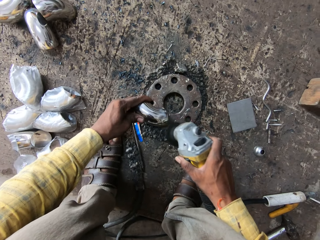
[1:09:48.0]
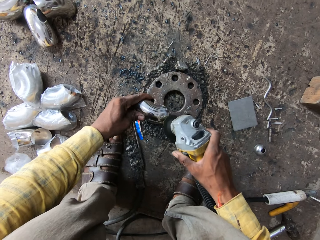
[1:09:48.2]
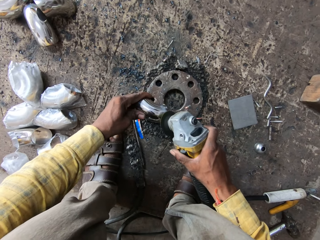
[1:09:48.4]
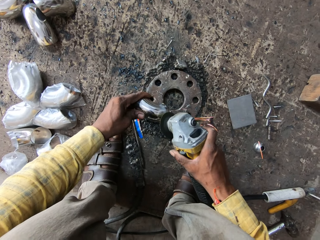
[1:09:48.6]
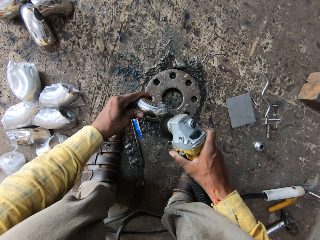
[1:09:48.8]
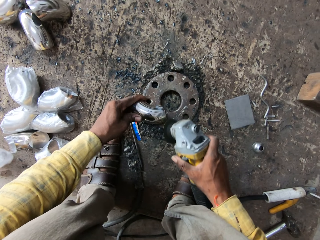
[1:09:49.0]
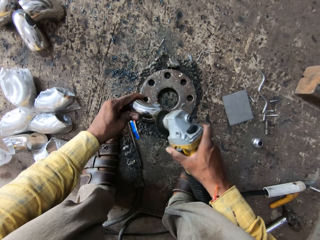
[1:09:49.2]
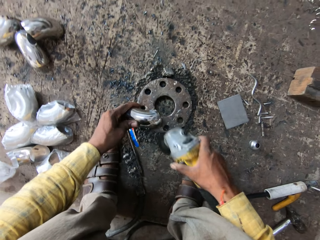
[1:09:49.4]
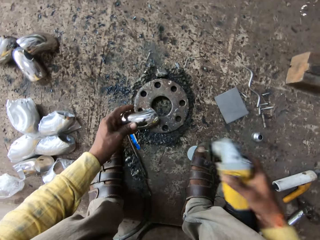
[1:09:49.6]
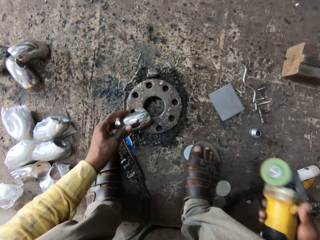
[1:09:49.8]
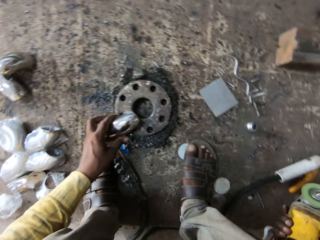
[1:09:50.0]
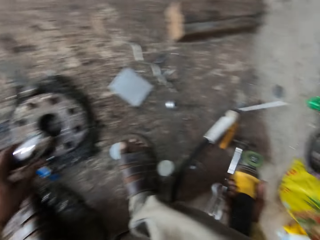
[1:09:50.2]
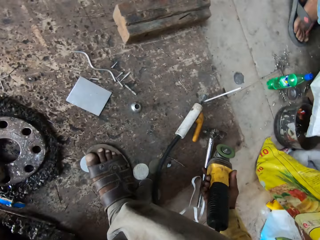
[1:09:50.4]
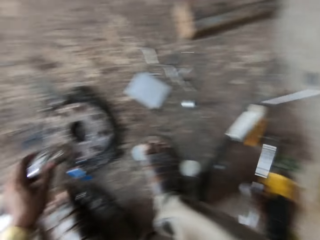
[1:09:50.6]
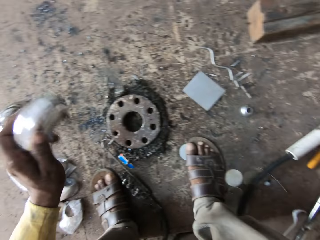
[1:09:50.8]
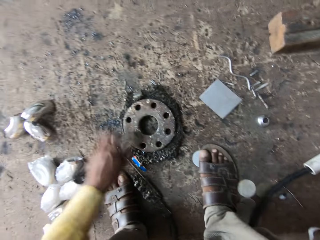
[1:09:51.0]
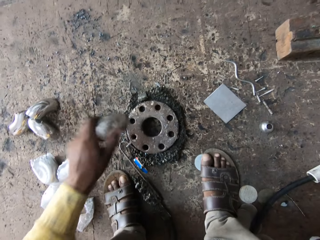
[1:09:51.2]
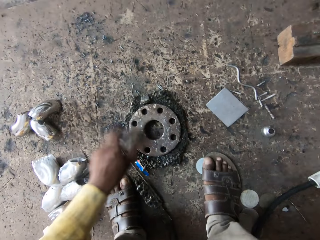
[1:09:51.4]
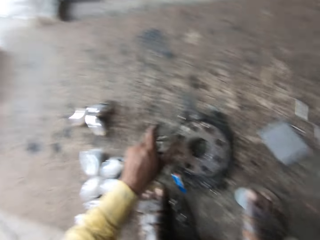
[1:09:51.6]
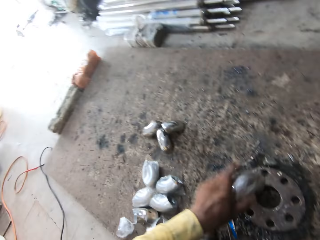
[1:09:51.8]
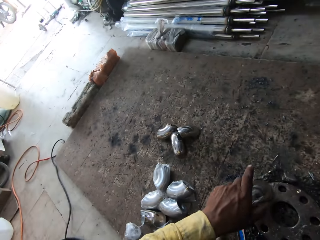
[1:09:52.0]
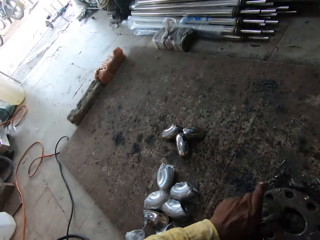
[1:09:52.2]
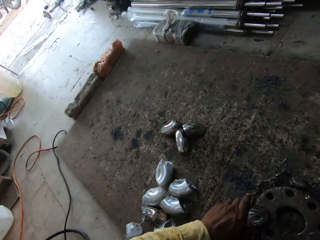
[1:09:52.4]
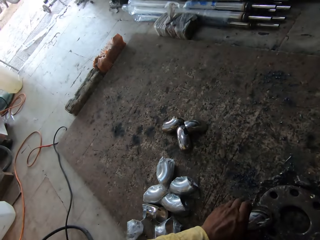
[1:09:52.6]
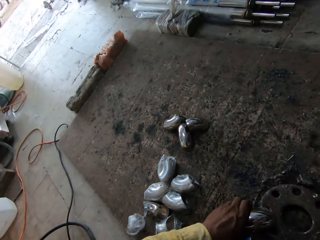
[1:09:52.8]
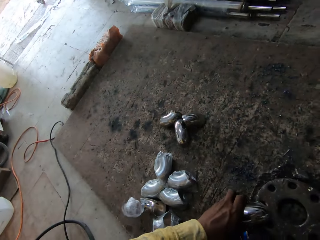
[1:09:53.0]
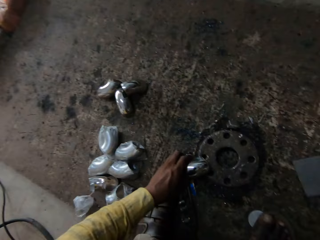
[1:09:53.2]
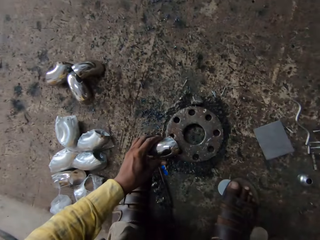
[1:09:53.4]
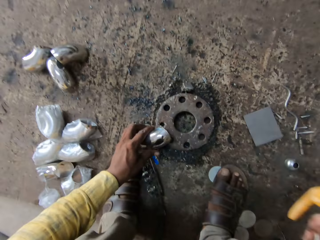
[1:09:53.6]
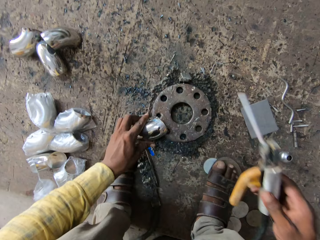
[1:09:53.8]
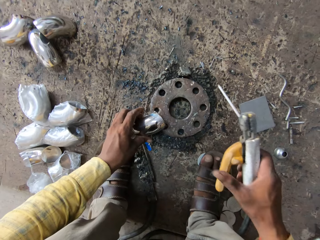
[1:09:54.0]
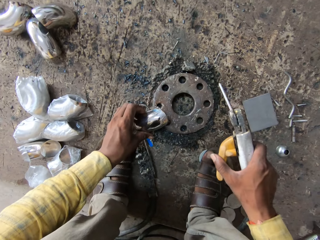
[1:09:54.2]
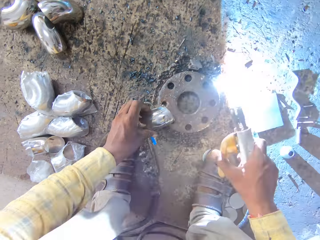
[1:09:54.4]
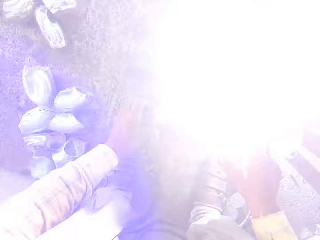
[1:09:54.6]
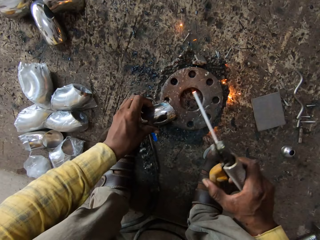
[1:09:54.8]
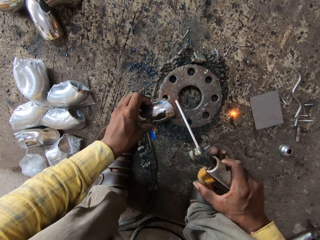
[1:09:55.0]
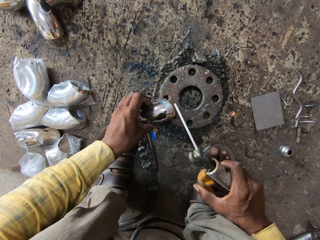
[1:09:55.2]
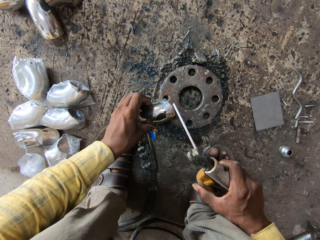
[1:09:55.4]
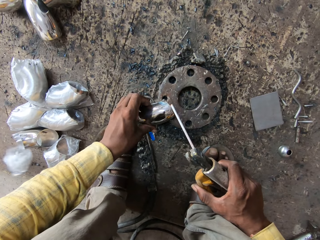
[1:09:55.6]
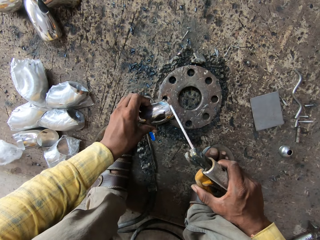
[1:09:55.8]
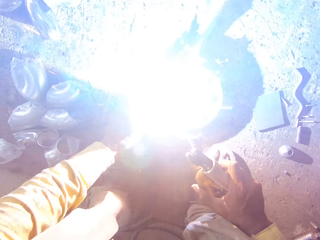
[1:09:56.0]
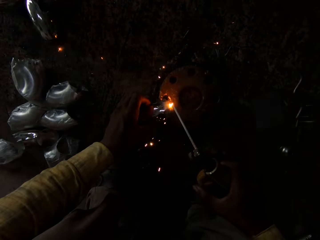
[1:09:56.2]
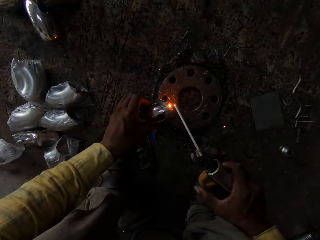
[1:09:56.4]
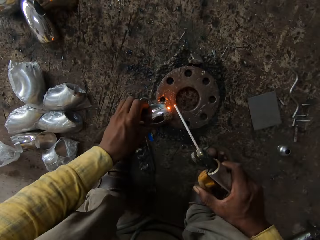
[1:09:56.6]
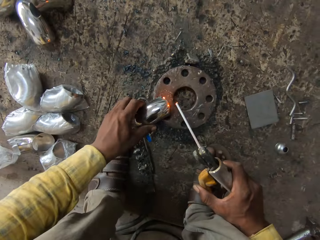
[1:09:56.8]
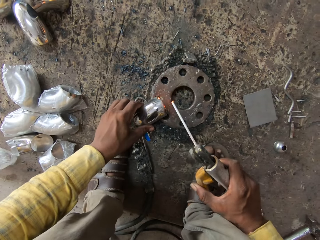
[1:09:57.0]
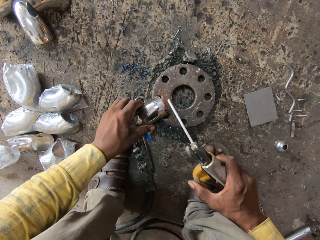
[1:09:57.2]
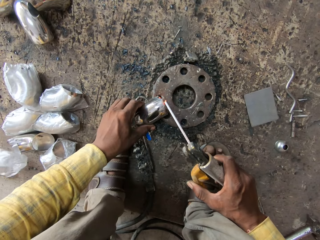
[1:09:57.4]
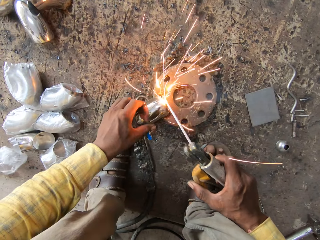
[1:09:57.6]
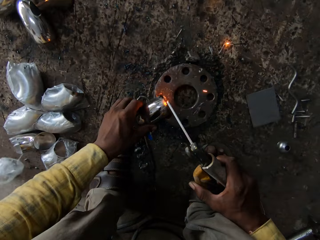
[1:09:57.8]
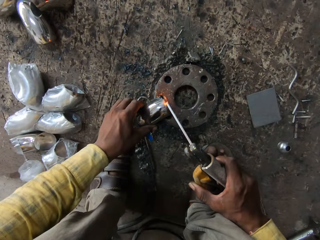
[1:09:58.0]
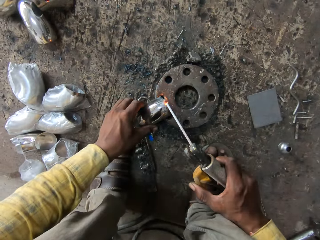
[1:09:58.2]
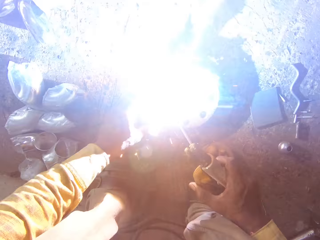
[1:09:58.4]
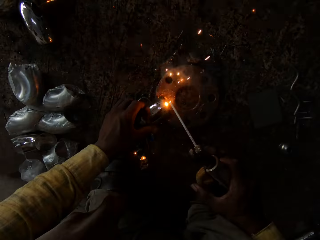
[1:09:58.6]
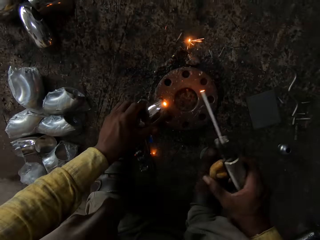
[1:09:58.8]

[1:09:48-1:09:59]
The camera wearer drops a grinder. They hit a metal part. They weld on the metal part.

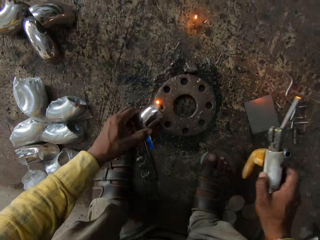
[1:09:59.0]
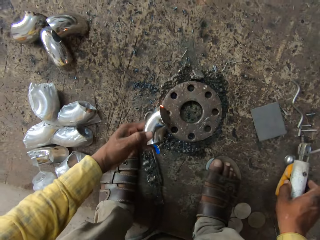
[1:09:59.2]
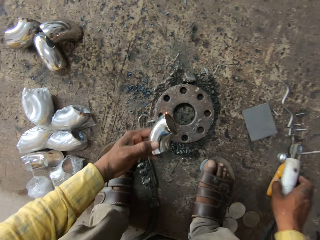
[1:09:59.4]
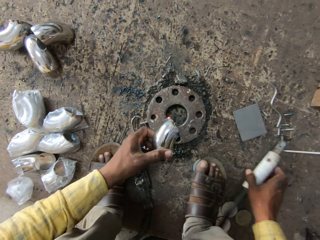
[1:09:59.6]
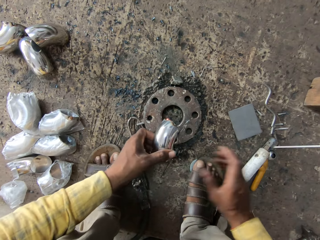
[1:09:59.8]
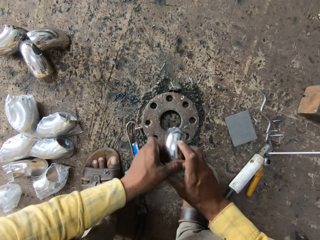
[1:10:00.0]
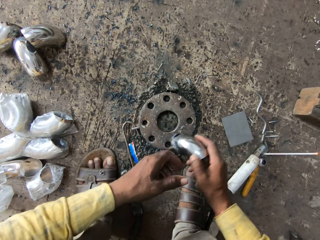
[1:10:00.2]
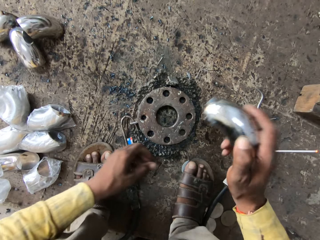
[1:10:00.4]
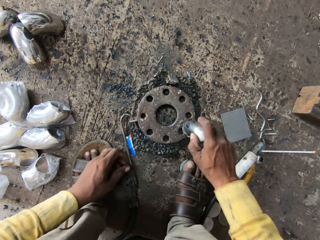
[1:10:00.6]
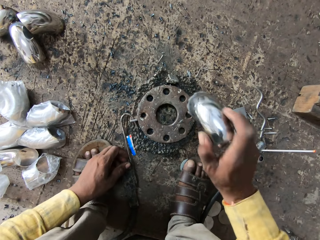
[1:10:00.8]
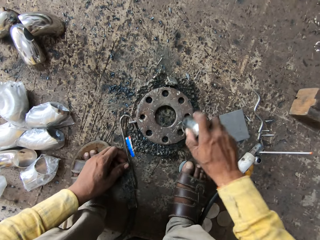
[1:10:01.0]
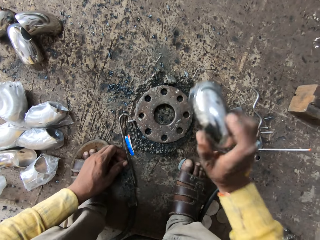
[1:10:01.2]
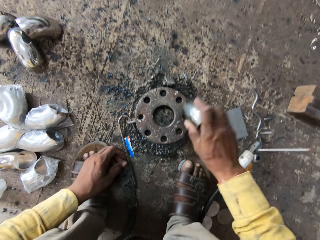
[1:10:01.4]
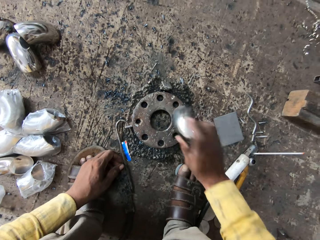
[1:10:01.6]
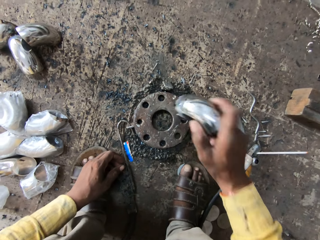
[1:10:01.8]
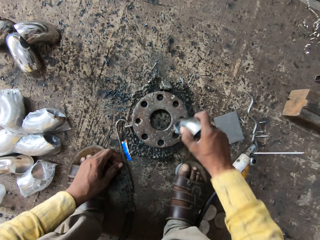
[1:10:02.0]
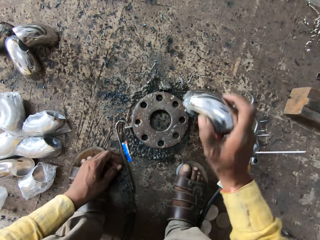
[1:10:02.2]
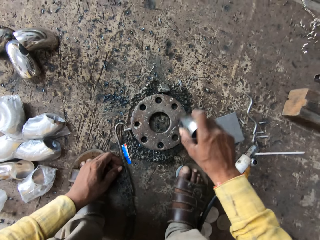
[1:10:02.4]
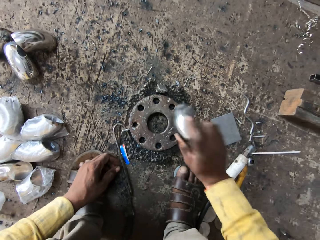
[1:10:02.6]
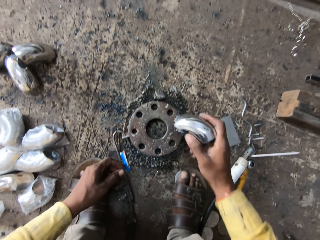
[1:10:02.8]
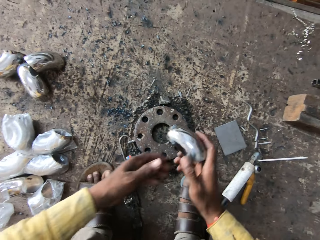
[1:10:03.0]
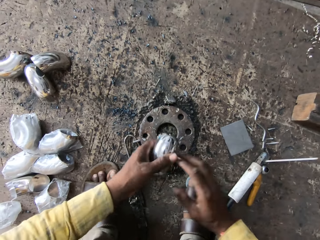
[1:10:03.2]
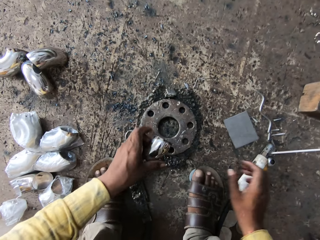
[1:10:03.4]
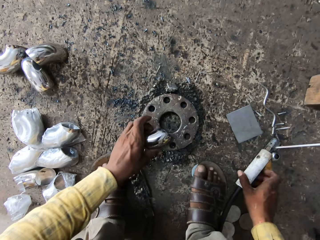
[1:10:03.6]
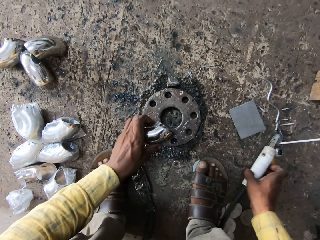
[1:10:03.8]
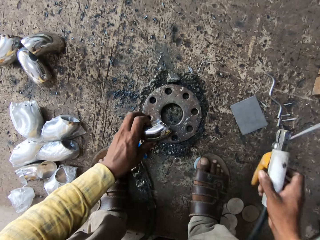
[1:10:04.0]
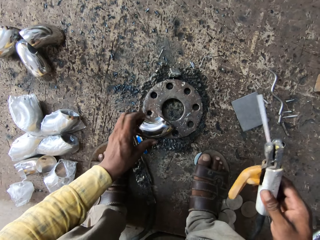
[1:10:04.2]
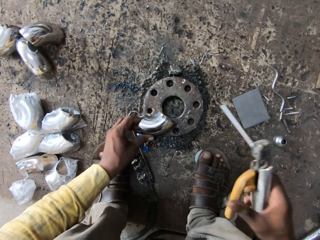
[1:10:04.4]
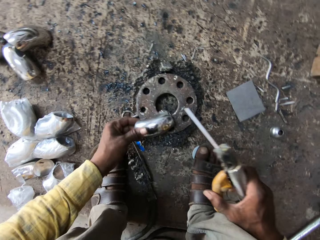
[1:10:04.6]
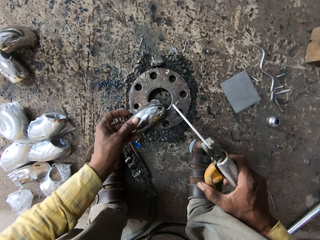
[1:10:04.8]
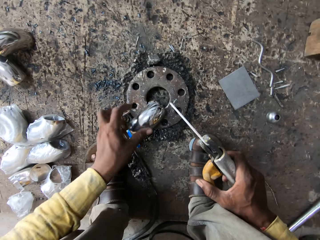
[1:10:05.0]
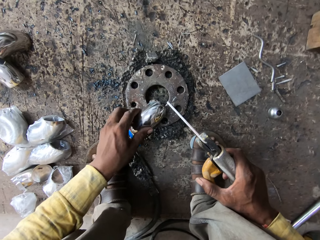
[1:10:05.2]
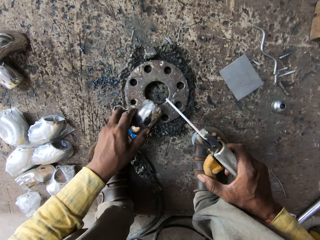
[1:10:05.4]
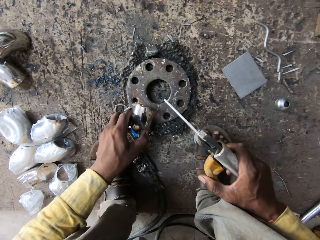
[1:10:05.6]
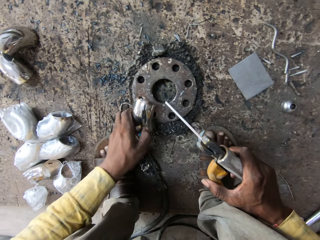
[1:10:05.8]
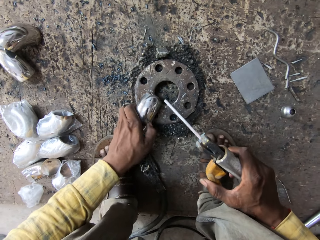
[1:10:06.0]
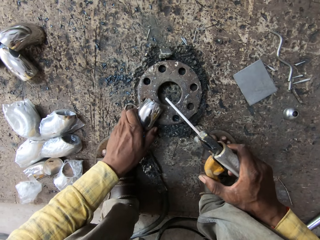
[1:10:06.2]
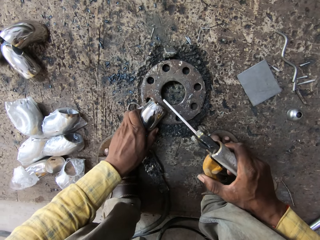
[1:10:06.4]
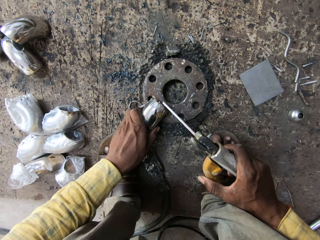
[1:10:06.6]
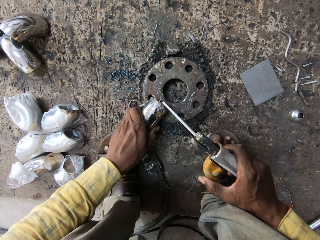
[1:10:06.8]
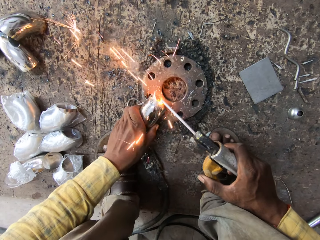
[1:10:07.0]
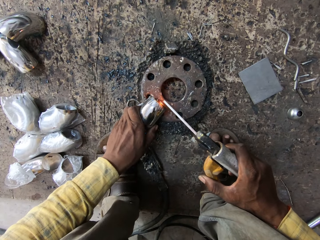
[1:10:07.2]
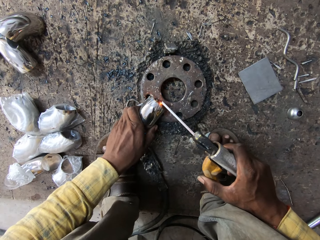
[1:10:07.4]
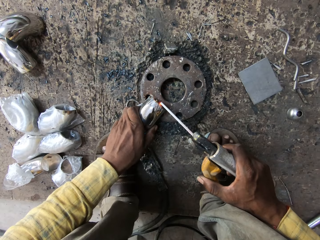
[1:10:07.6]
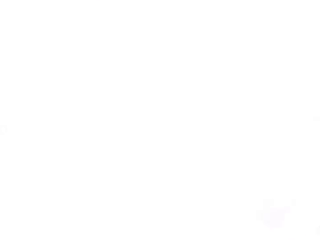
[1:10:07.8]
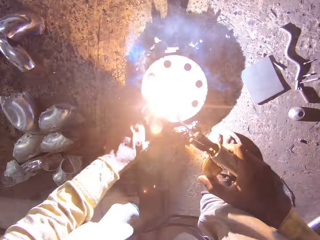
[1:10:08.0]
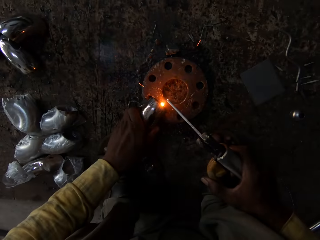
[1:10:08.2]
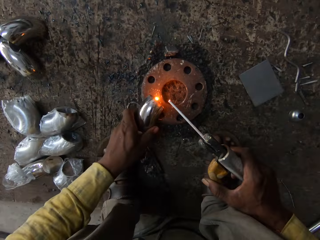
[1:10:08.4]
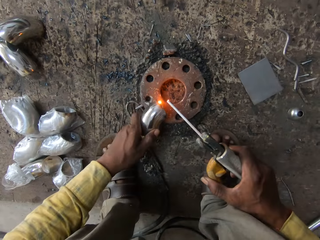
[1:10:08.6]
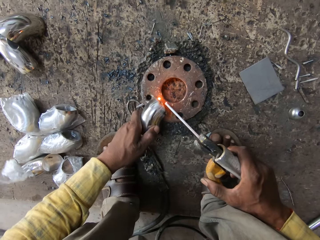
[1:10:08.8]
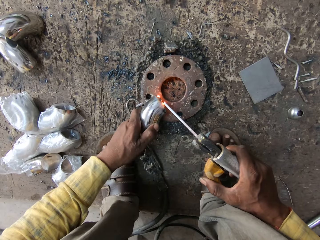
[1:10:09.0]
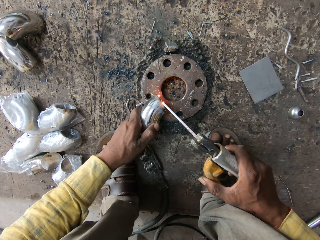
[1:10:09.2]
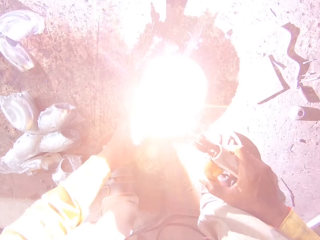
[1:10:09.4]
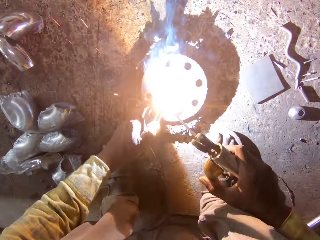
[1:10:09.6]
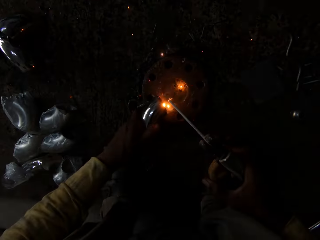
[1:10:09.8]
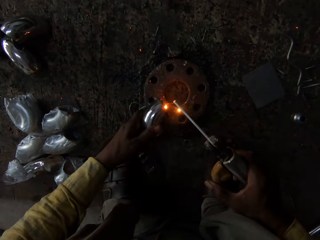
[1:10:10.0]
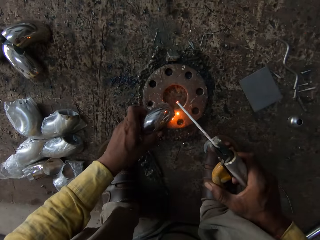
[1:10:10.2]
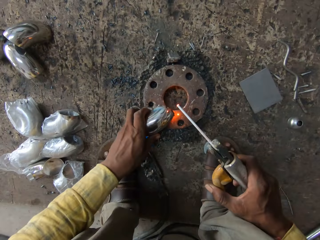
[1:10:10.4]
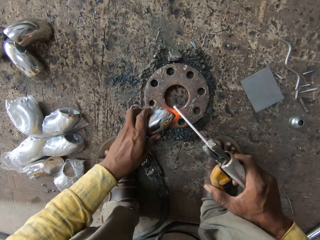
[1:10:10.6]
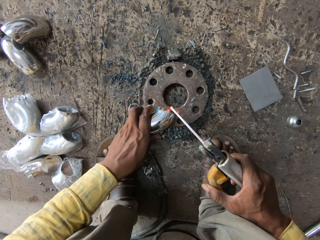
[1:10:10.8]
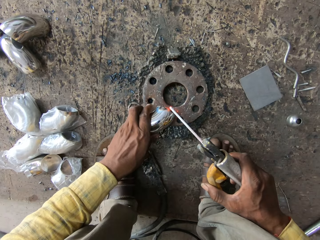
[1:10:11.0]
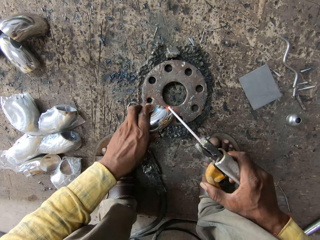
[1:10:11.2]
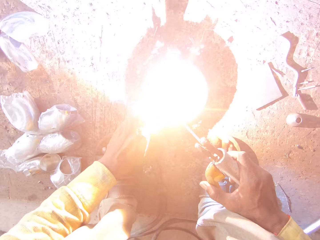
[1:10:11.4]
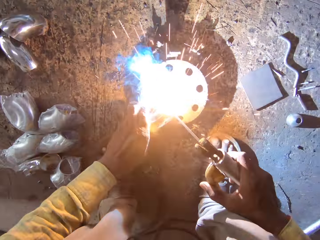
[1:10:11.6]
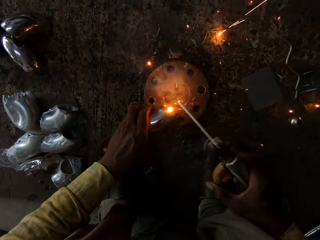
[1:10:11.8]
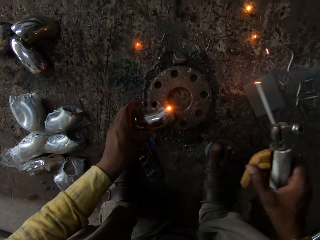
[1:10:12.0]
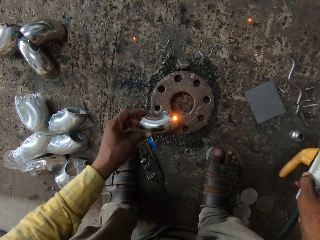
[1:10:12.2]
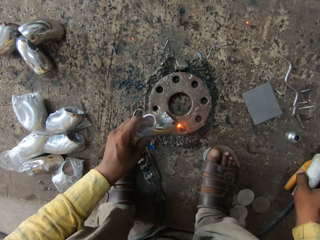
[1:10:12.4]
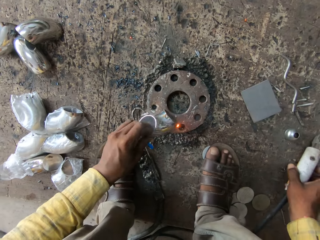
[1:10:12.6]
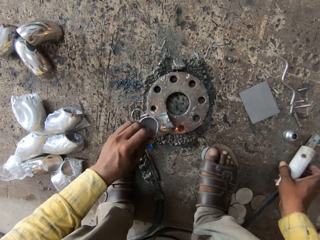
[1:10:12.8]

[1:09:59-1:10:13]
The camera wearer drops a welding torch. They pass a metal part to the right hand. They hit the metal part. They touch a driller. They transfer the metal part. They pick up the welding torch. They weld on the metal part. They sharpen something.
